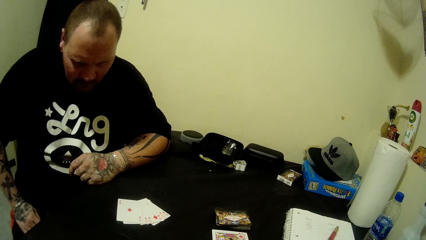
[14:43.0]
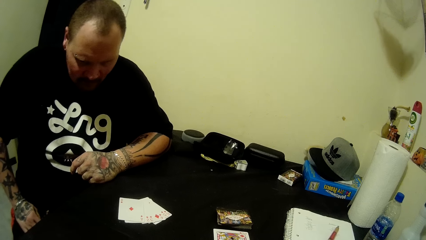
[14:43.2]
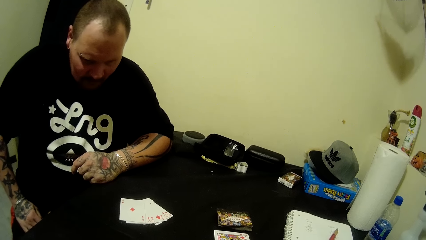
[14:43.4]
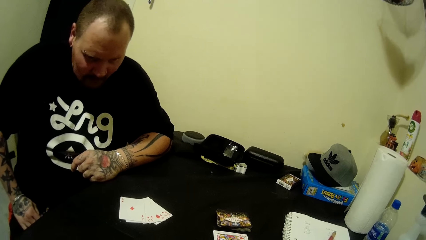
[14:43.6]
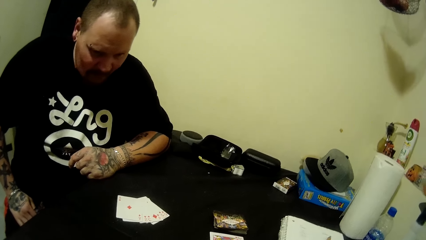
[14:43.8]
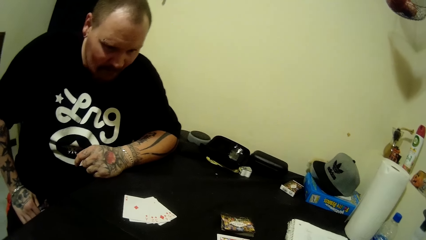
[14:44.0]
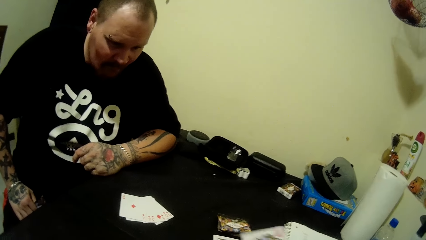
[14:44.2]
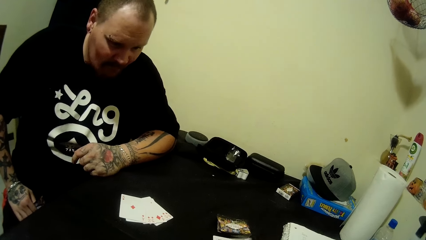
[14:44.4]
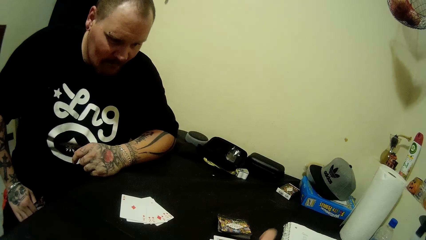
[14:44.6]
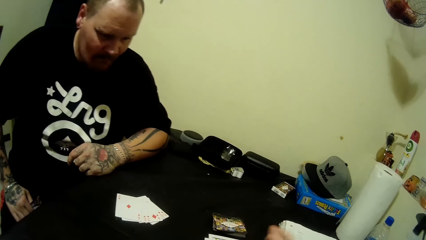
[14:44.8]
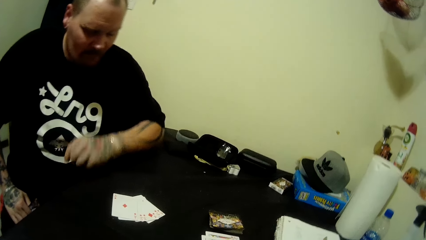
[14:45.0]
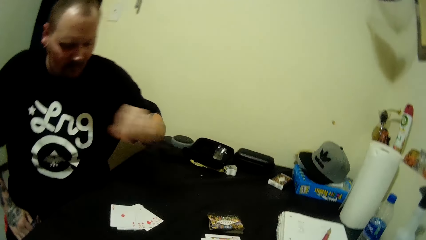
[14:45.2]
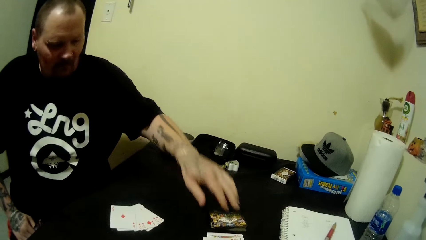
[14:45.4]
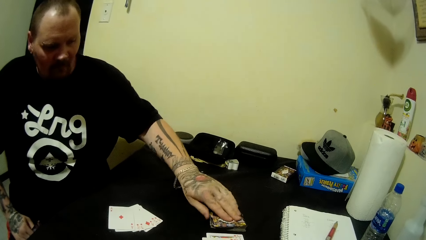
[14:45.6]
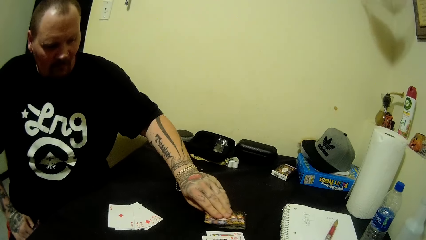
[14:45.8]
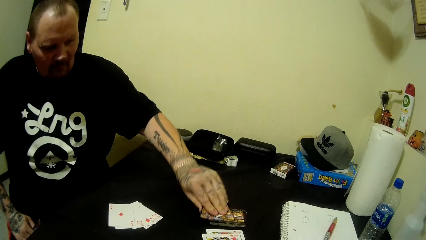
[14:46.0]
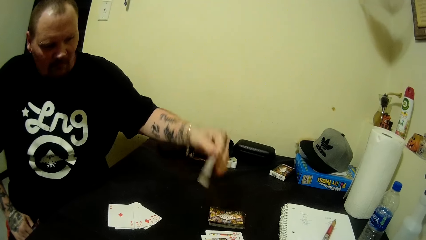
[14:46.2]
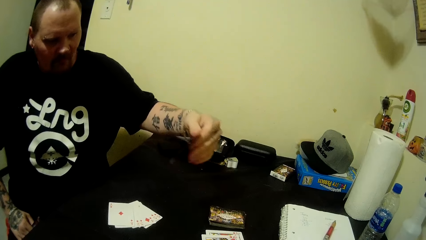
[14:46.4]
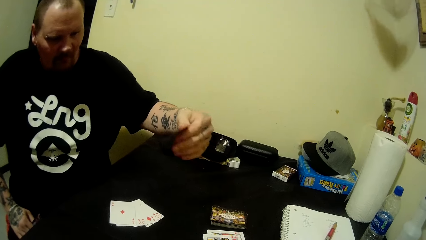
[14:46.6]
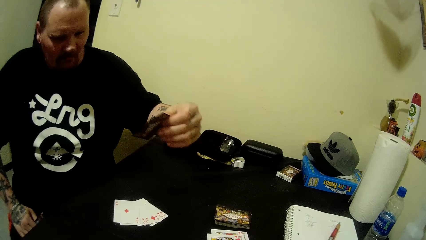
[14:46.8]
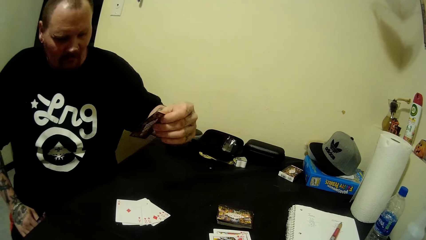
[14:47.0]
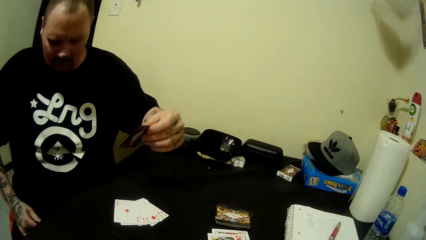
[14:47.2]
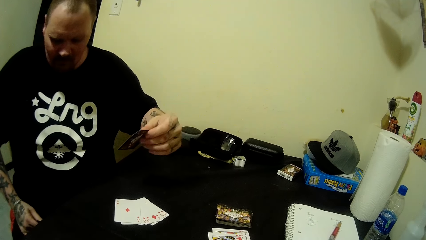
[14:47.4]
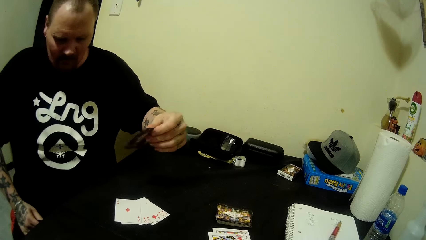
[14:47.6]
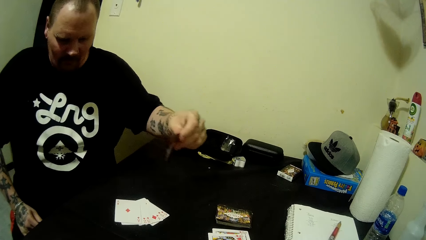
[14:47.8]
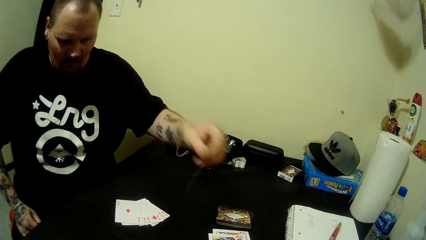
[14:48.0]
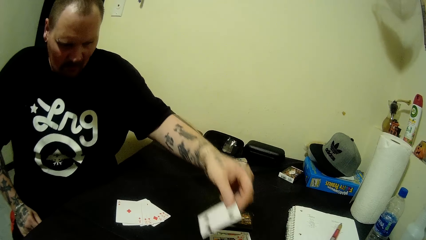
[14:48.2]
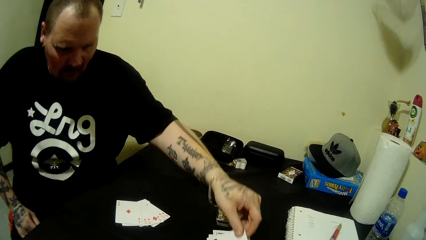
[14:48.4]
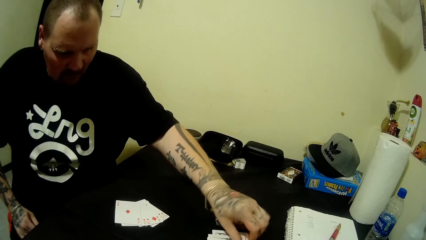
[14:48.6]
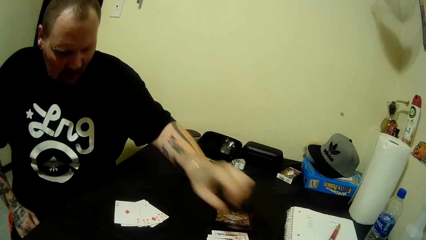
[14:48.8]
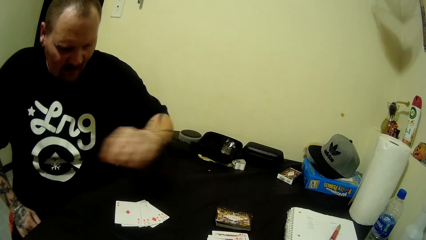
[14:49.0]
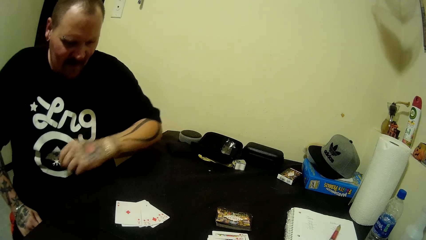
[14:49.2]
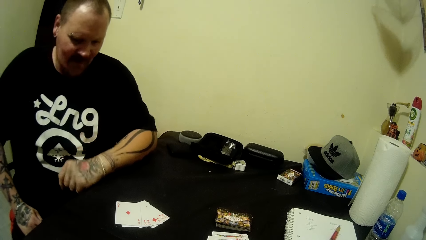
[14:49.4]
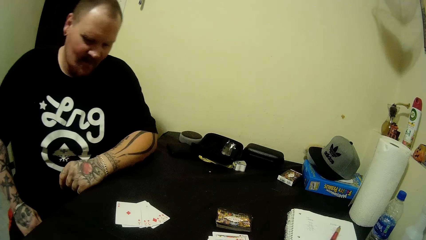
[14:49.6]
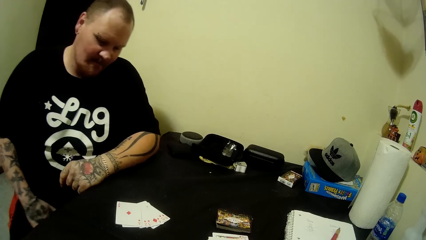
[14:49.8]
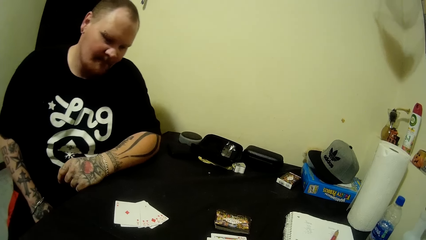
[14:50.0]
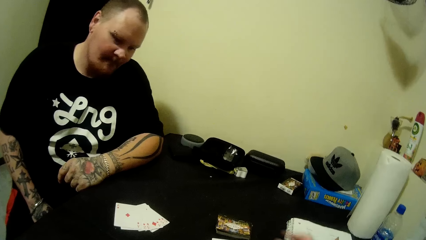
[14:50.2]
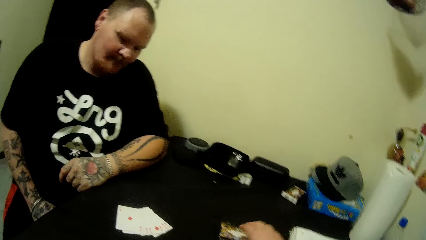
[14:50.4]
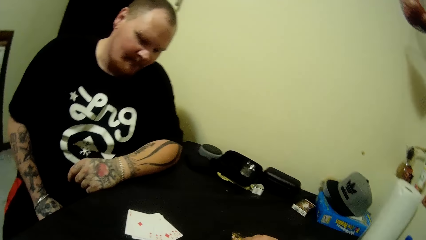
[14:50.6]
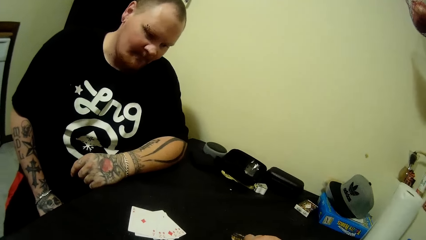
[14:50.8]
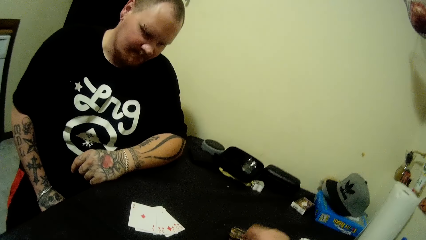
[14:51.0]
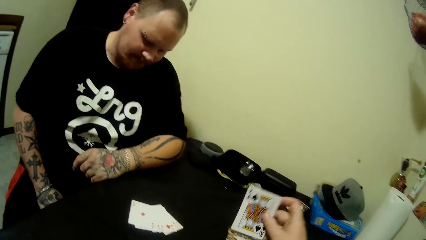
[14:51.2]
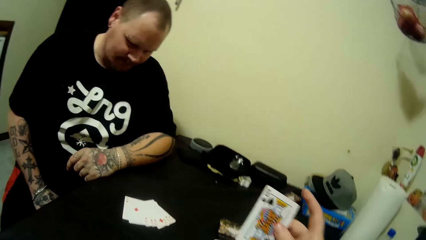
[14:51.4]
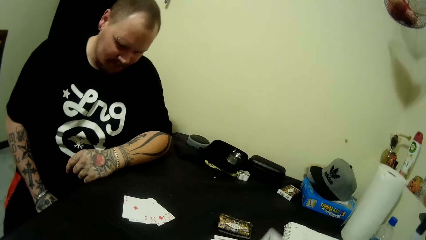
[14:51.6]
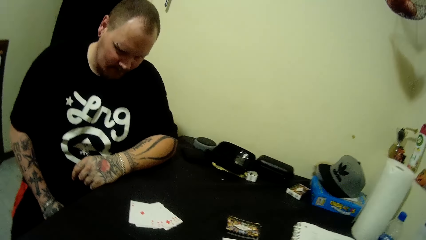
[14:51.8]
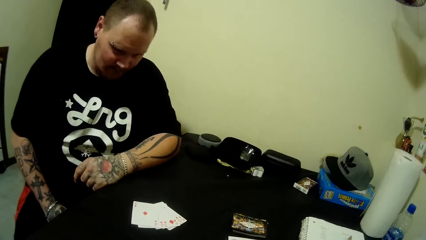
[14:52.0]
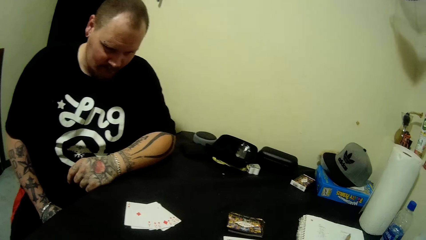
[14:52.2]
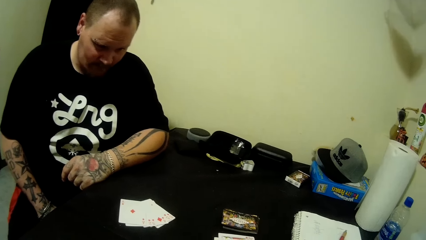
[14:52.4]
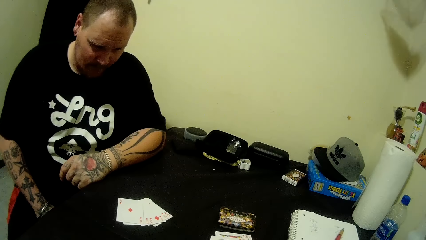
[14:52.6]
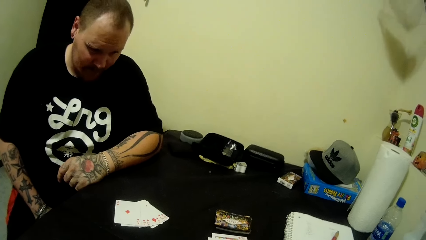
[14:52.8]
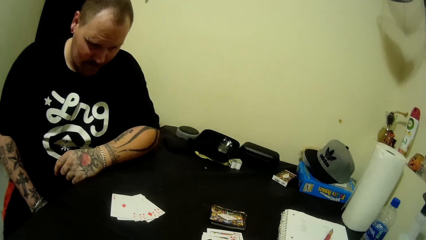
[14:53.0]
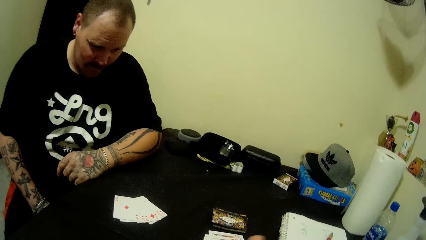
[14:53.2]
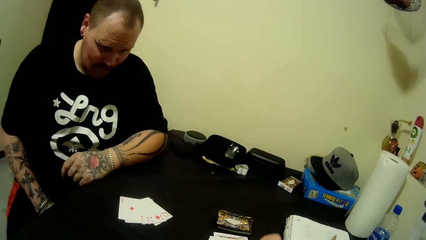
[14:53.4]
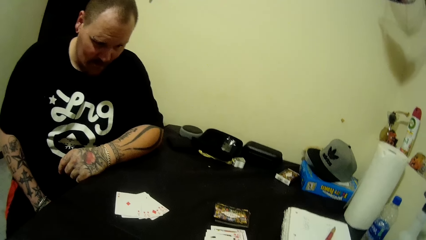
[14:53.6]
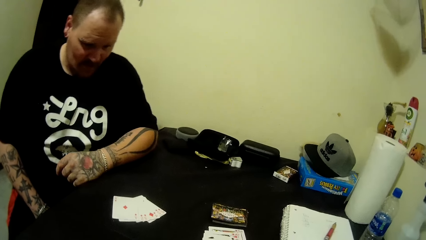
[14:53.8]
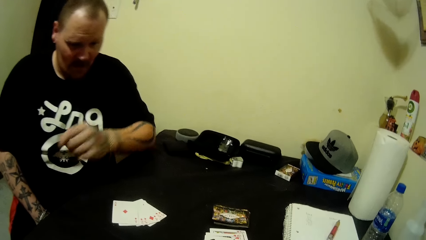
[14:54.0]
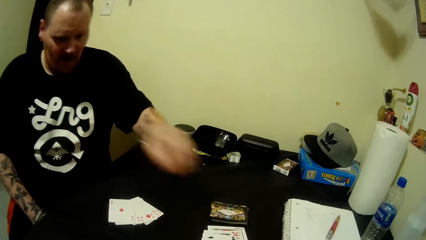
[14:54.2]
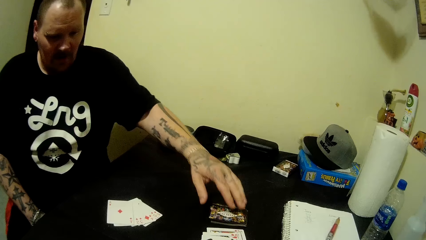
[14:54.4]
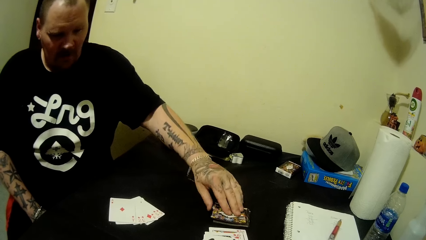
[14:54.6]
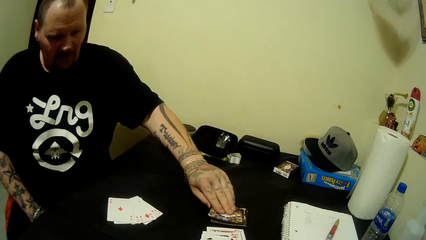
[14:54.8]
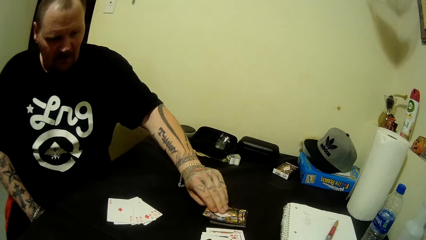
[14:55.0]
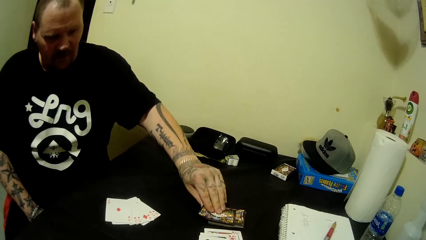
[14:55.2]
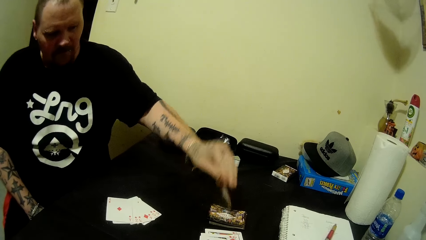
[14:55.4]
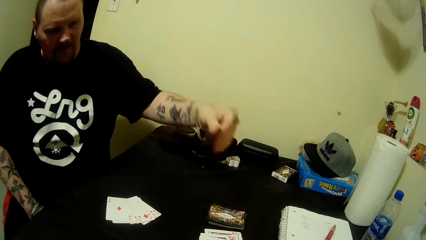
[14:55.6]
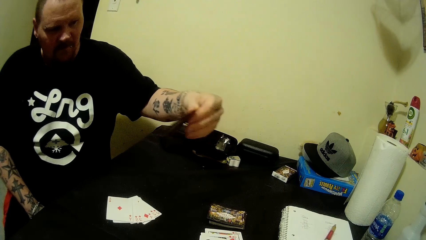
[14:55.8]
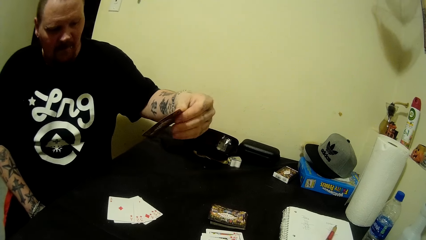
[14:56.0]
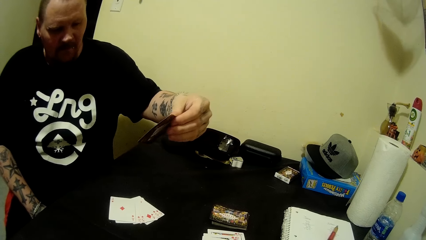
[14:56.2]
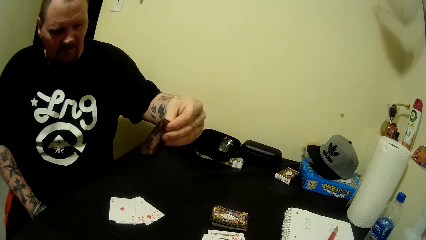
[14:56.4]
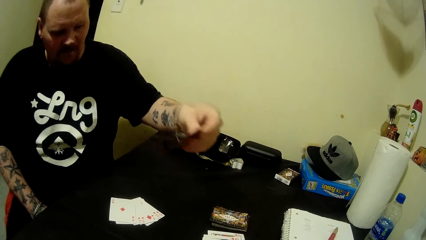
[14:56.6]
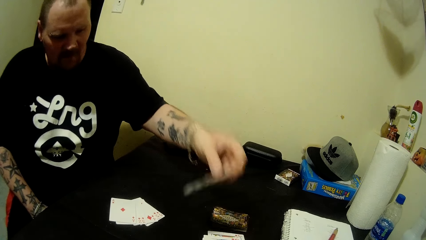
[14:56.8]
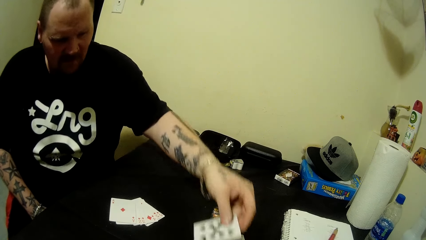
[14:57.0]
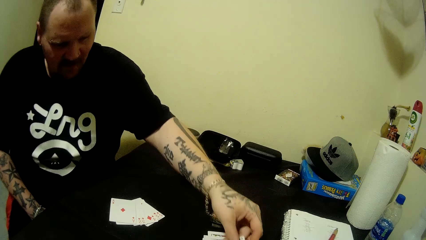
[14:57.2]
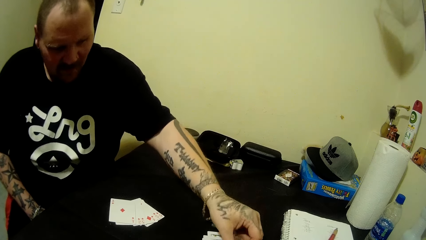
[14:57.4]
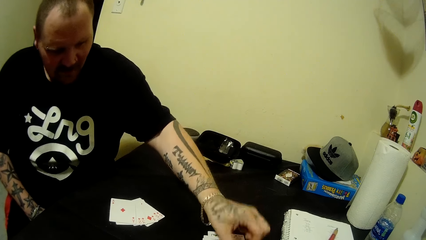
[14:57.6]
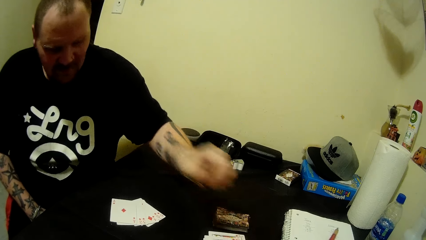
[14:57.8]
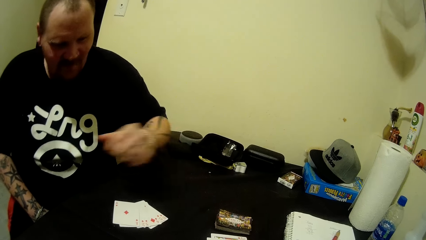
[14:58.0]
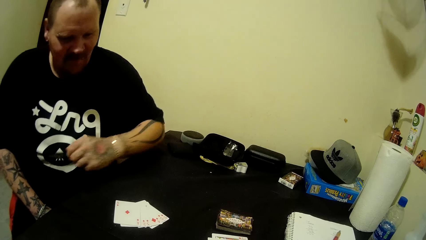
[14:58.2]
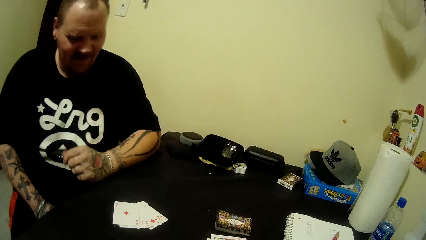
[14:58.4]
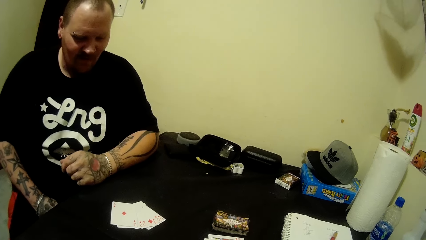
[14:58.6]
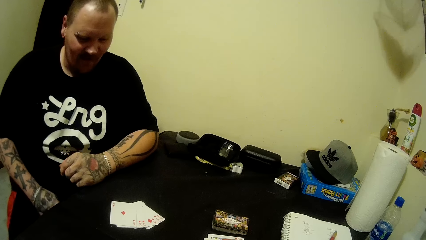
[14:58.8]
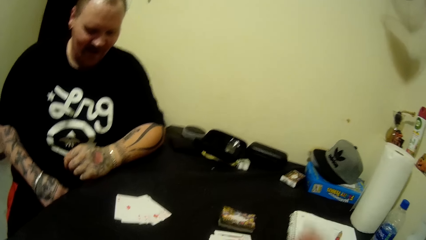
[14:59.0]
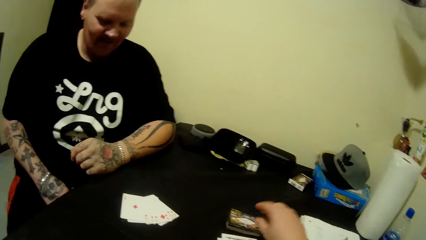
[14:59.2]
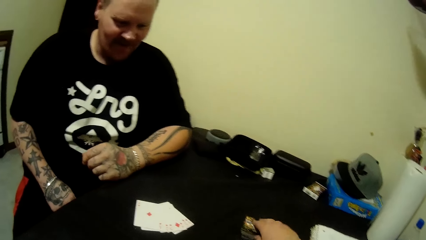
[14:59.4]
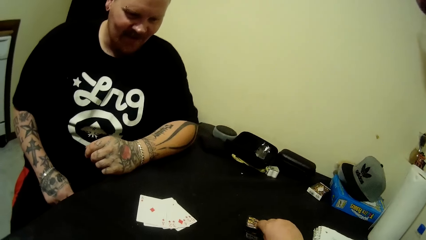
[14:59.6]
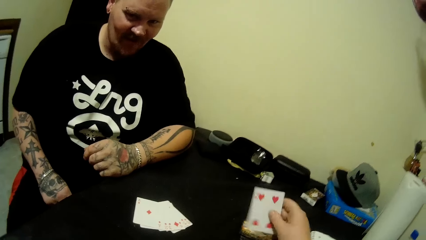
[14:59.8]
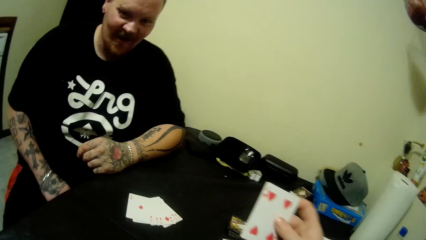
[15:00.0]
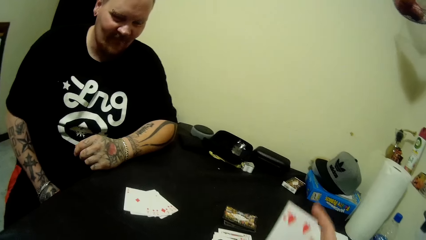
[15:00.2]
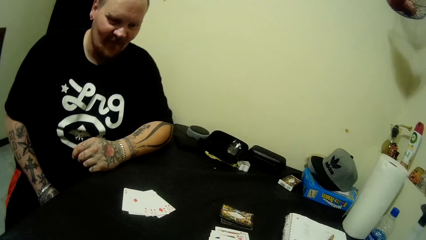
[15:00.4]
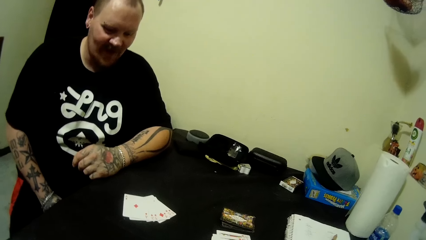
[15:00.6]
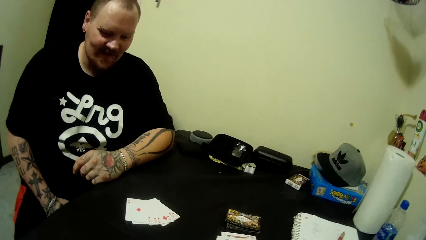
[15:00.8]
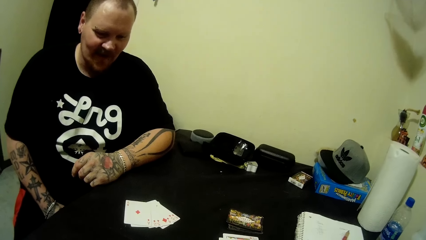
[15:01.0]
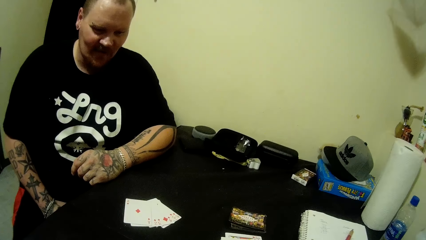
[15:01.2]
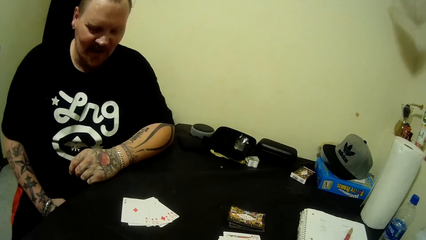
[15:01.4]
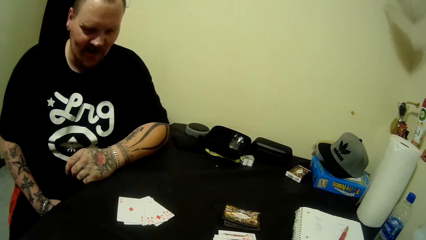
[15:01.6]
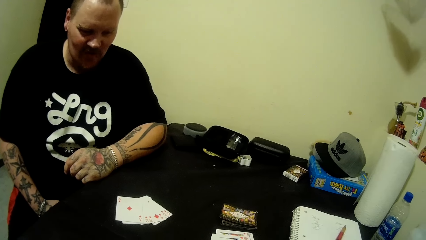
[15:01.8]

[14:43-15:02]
The camera wearer arranges playing cards in hand. A man picks a card on the table with his left hand and drops the card on the table with his left hand. The camera wearer picks a card from the table with her right hand. The man picks a card on the table with his left hand and drops the card on the table with his left hand. The camera wearer picks a card from the table with her right hand.
